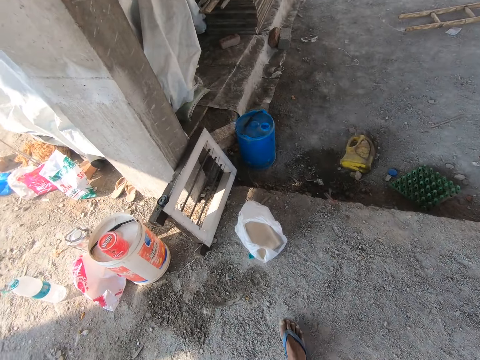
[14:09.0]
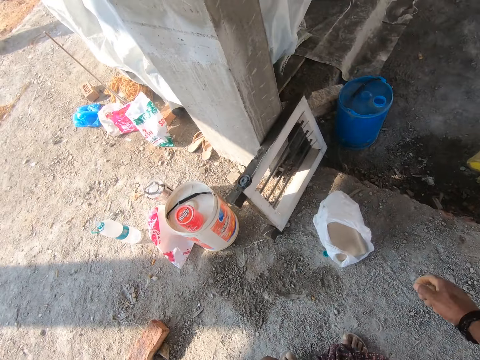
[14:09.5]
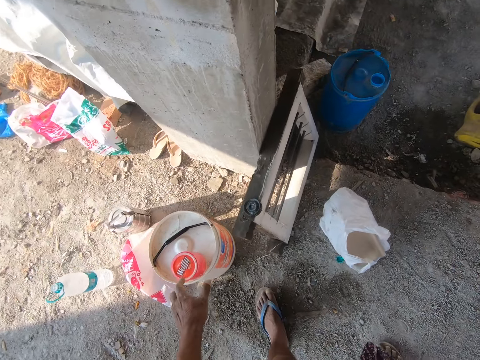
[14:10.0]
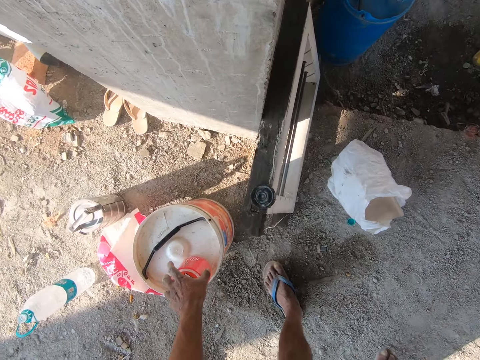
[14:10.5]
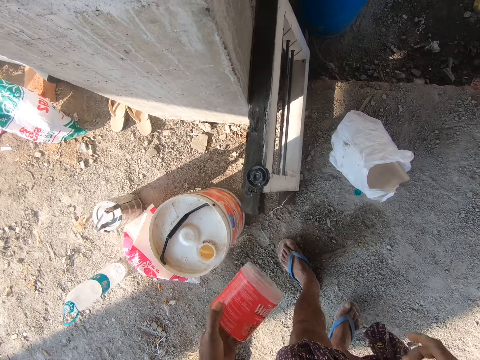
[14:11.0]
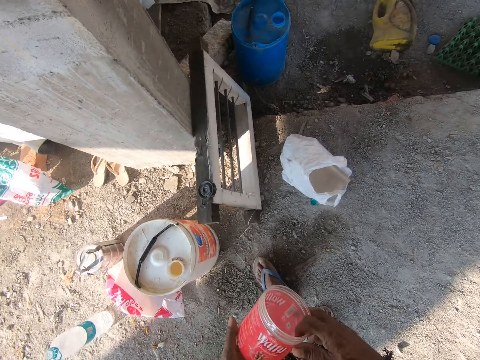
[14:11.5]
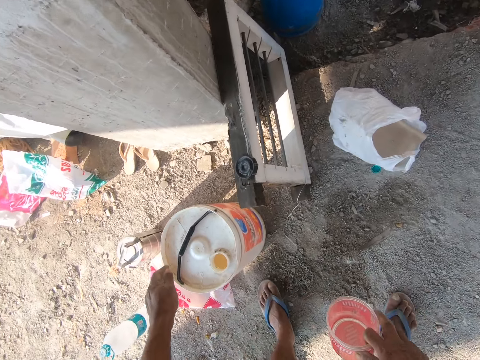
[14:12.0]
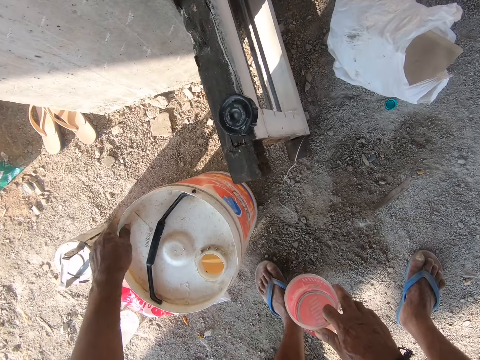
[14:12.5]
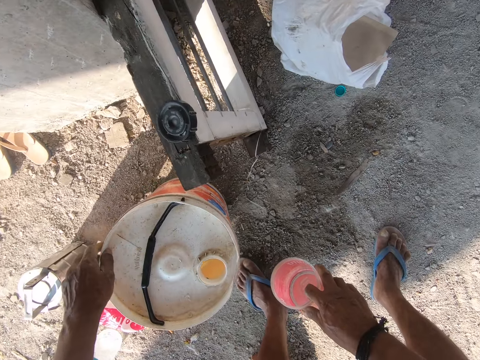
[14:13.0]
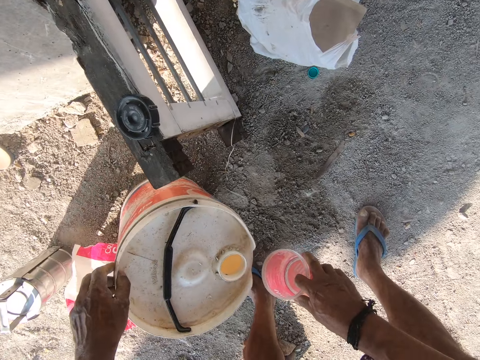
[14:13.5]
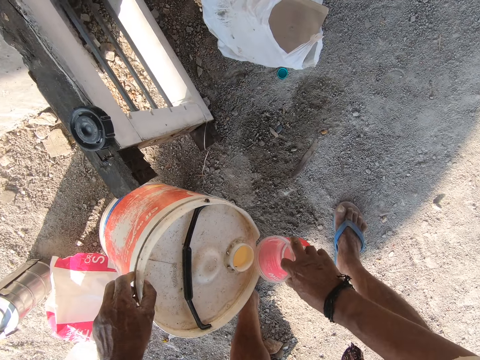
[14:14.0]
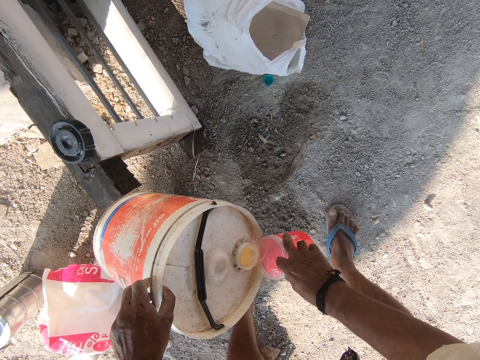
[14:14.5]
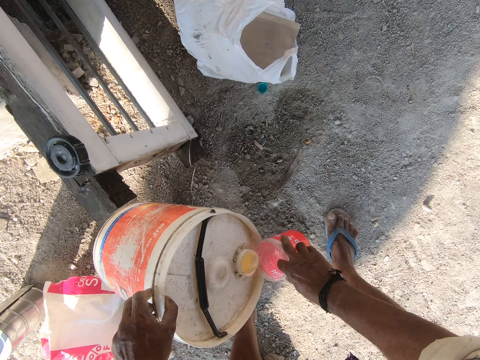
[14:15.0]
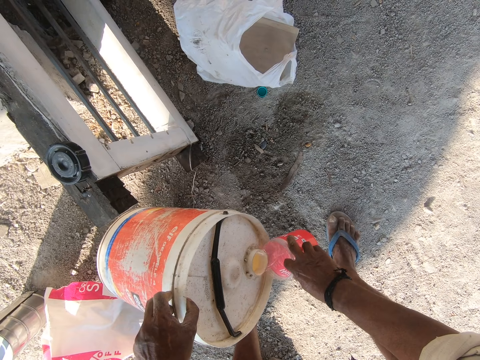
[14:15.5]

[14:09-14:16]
The camera wearer picks up a container. They hold a bucket and bend the jerrycan. They fill the container with water.

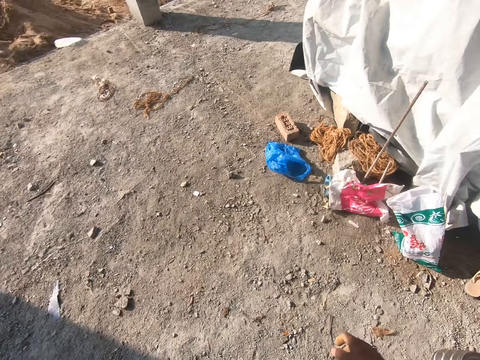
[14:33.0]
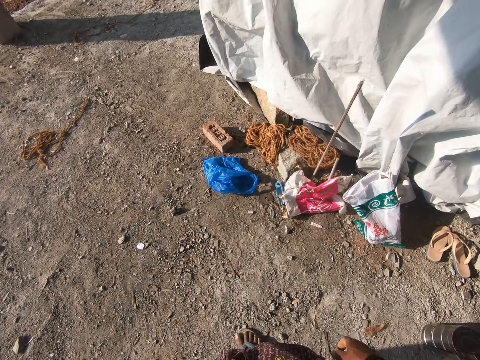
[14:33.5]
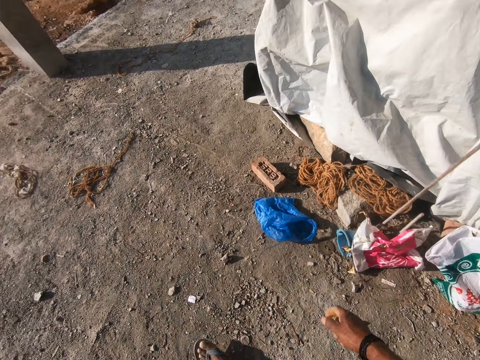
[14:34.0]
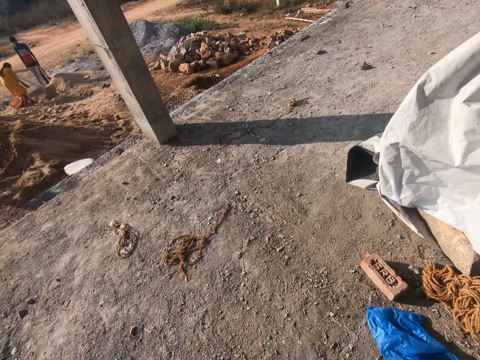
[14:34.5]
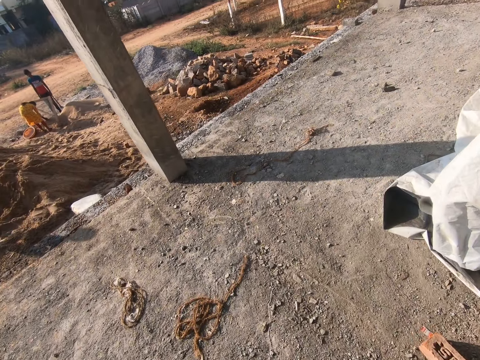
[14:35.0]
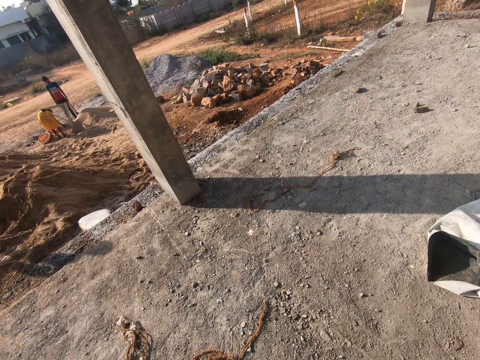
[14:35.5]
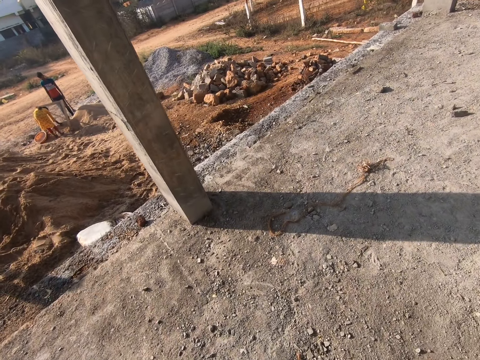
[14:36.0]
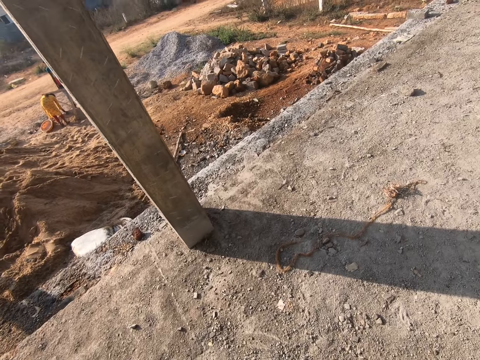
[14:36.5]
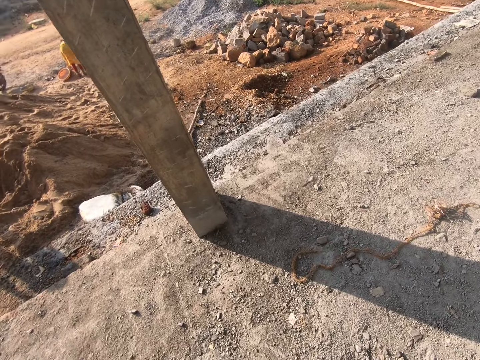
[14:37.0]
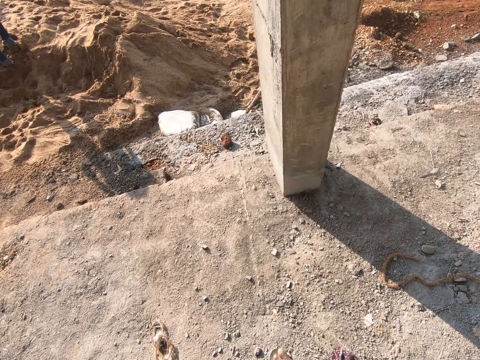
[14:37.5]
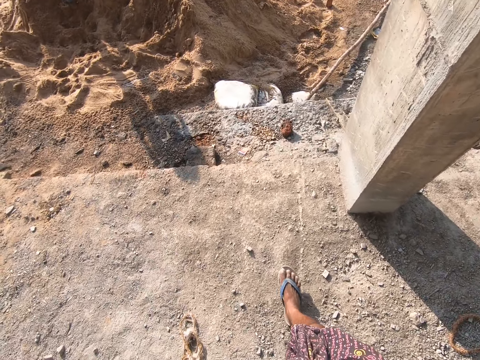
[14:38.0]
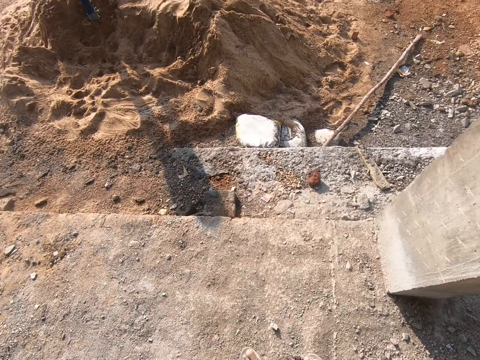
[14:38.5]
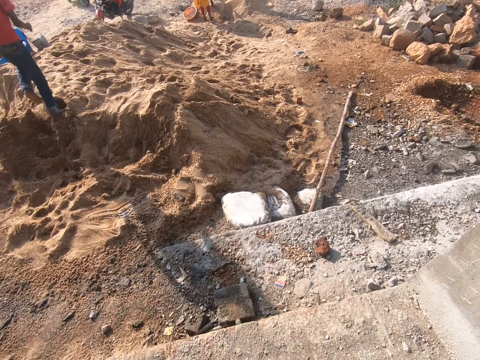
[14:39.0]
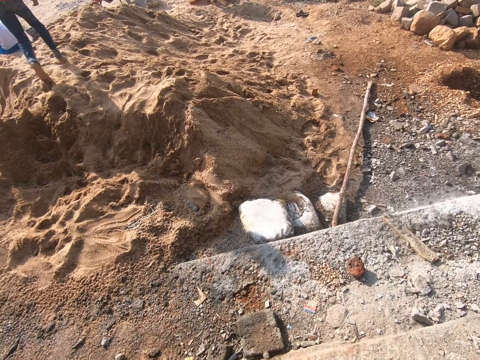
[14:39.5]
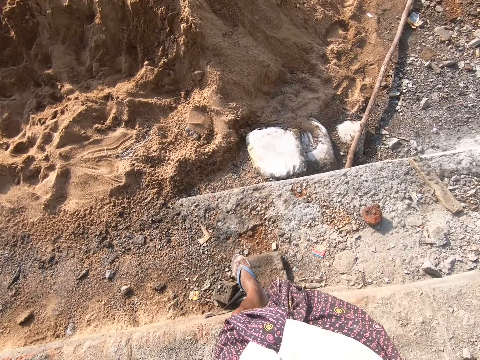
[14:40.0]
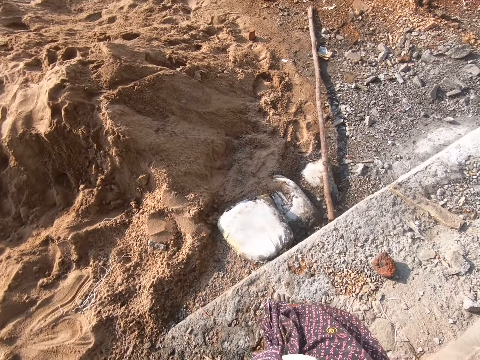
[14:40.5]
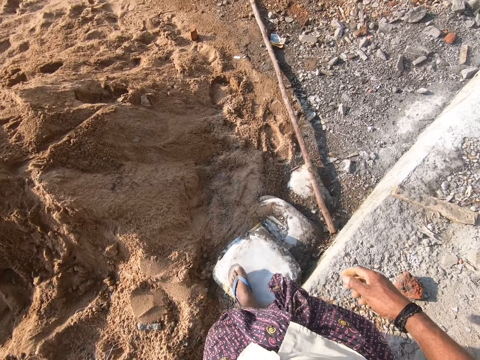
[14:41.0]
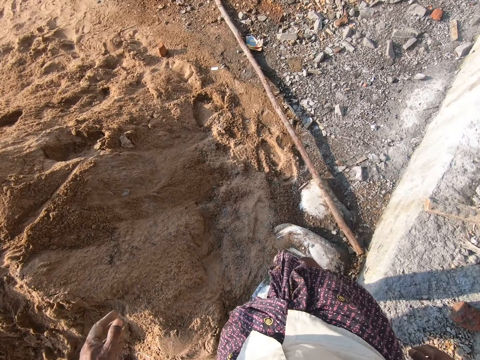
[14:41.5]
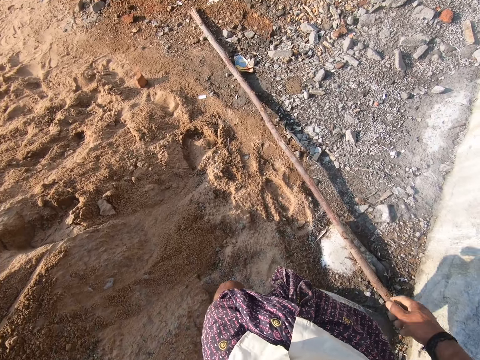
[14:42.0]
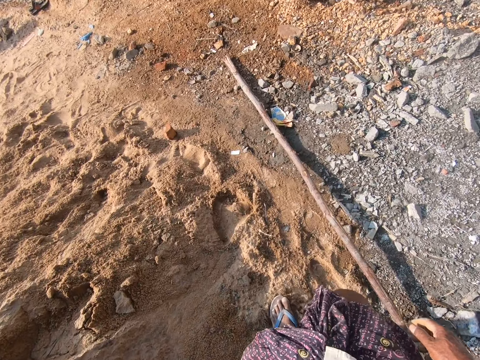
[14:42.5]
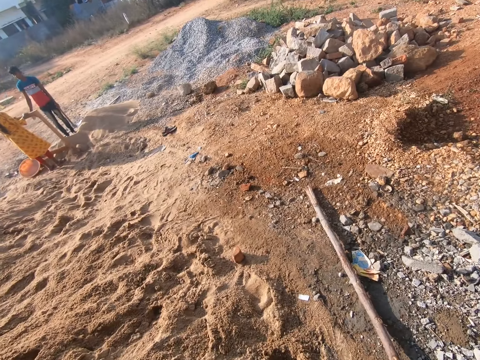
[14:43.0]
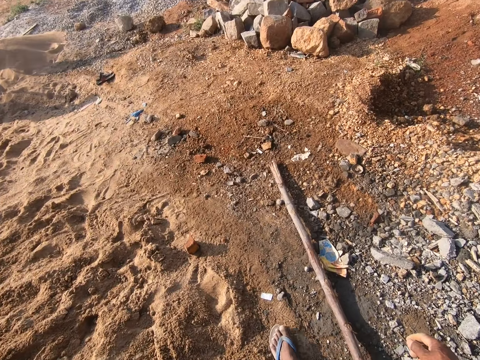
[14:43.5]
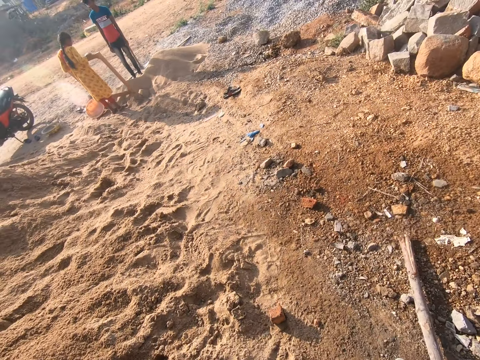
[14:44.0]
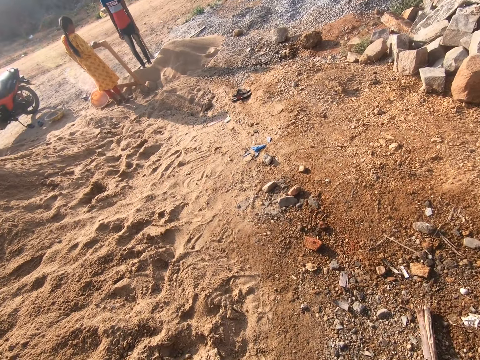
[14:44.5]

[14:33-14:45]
The camera wearer walks around.

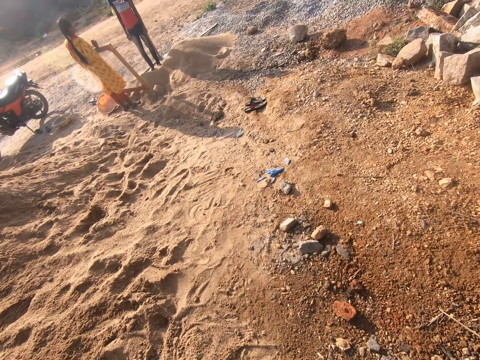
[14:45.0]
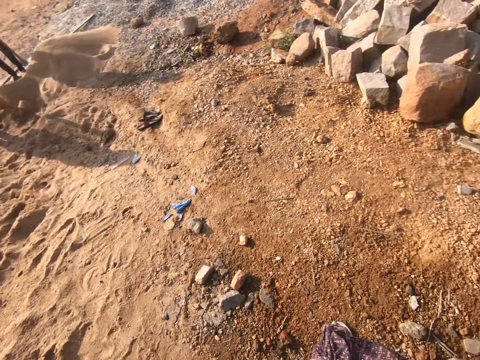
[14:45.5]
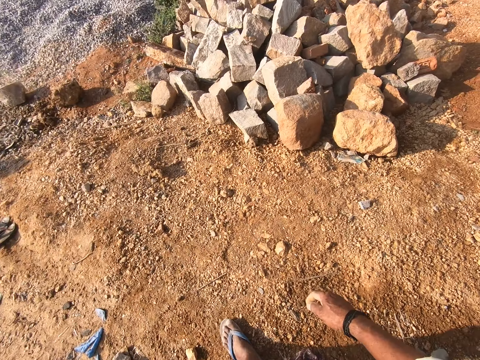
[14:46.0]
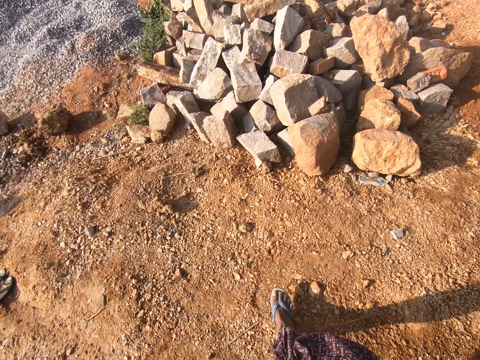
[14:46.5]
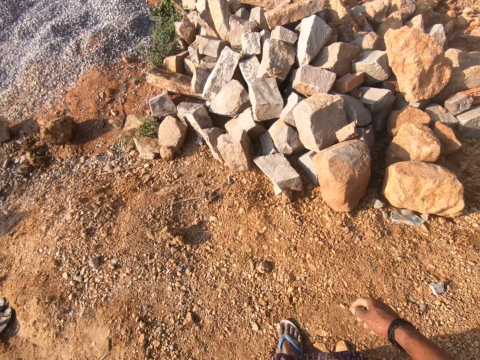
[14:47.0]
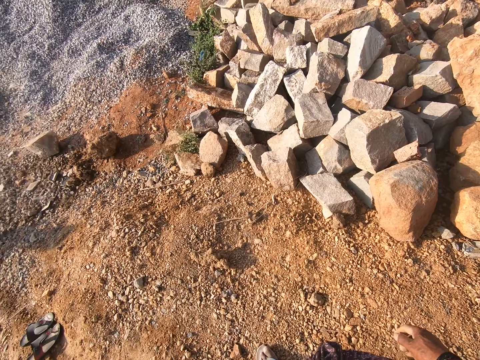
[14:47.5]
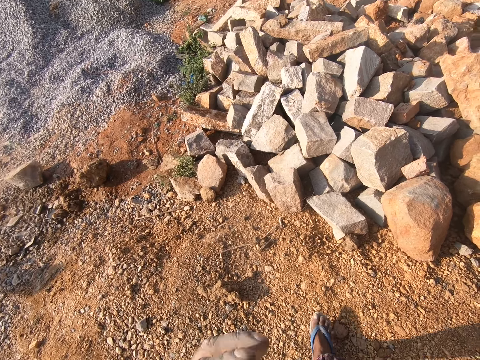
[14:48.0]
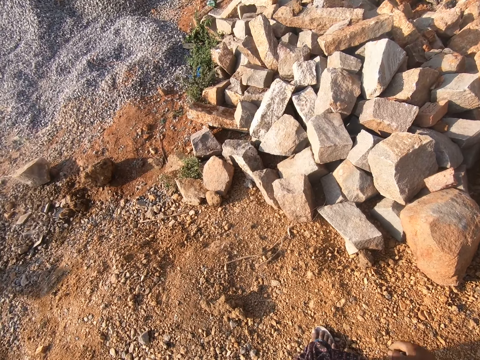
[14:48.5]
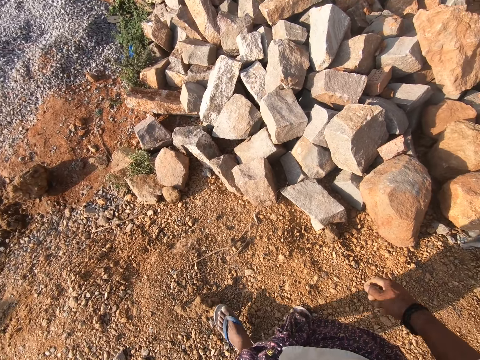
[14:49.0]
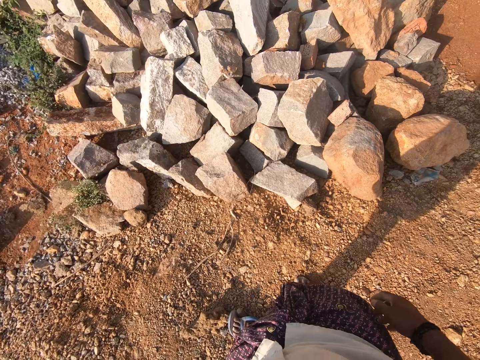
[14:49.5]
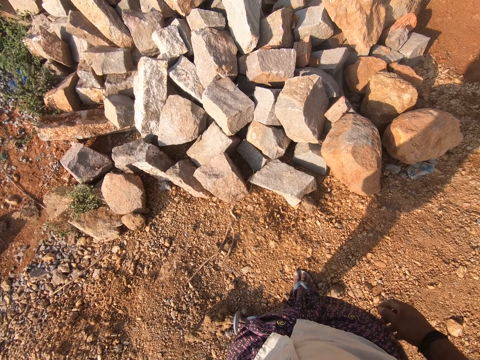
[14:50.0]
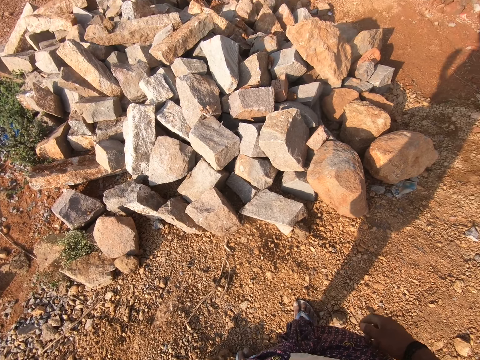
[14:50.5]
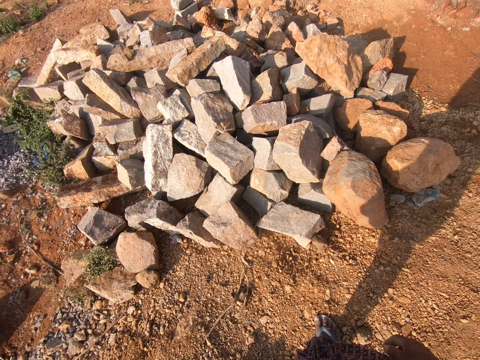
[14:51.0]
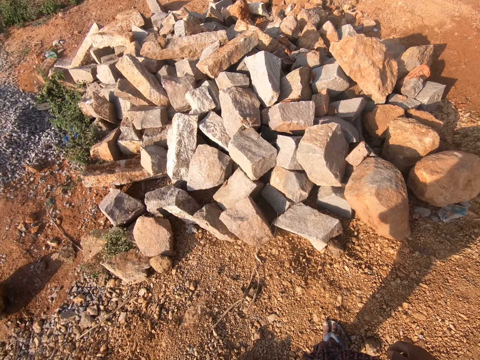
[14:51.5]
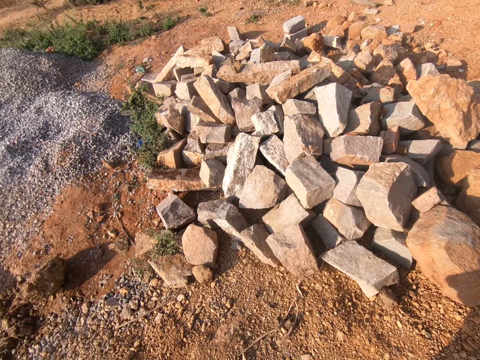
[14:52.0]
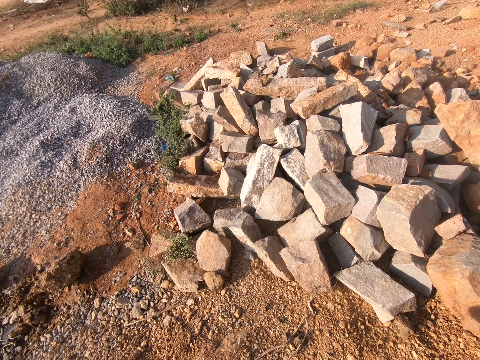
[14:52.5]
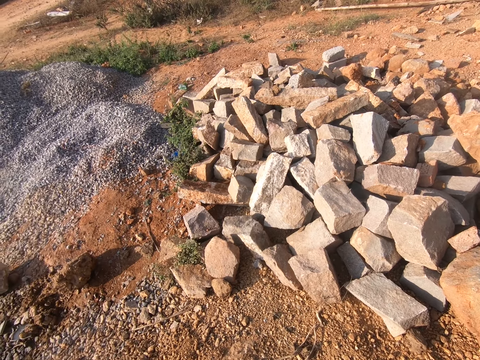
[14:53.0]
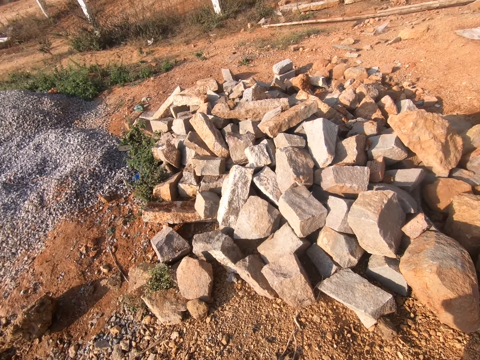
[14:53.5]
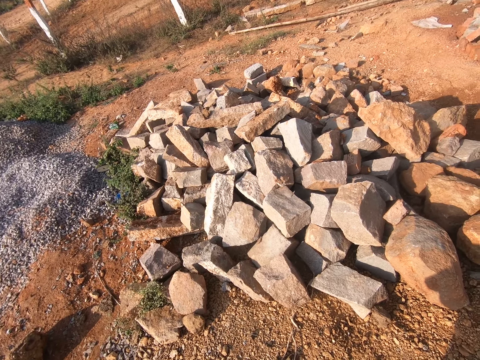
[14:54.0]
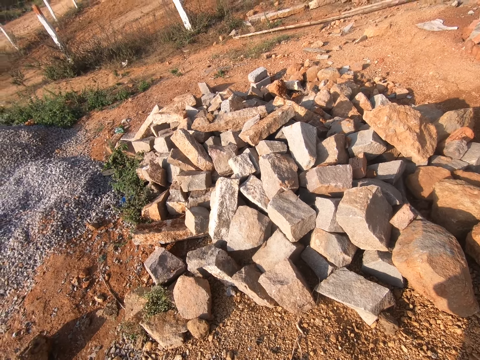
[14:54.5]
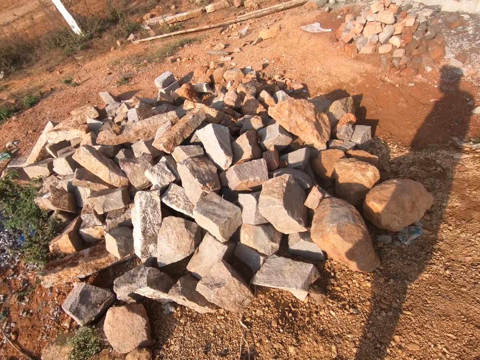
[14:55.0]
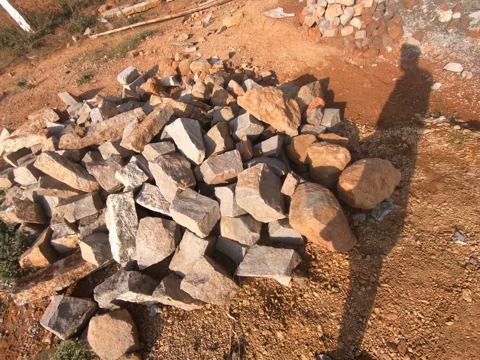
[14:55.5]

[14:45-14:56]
The camera wearer looks.
